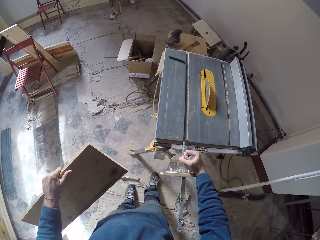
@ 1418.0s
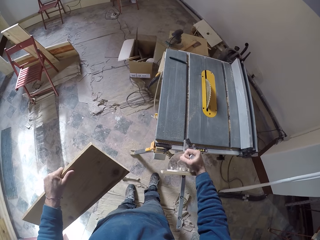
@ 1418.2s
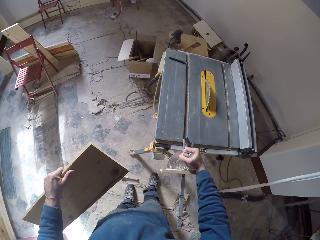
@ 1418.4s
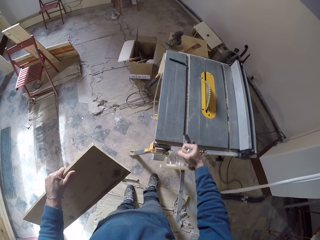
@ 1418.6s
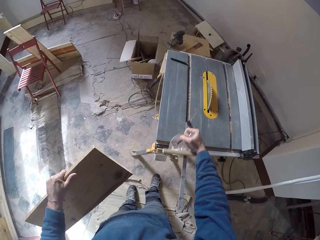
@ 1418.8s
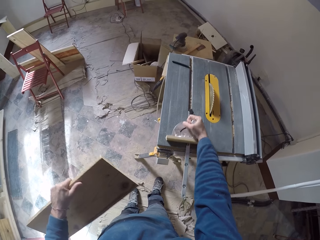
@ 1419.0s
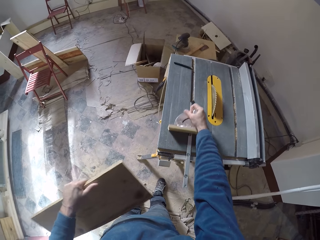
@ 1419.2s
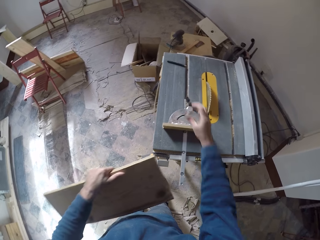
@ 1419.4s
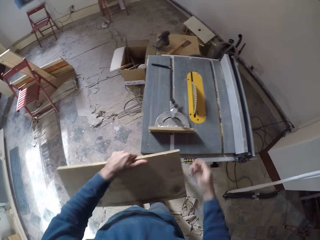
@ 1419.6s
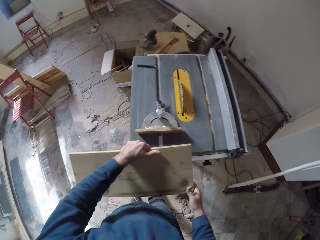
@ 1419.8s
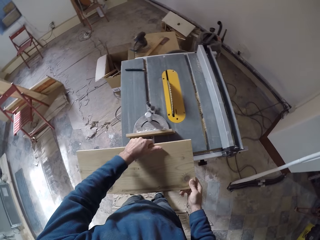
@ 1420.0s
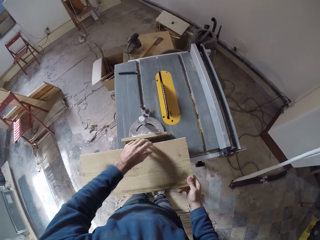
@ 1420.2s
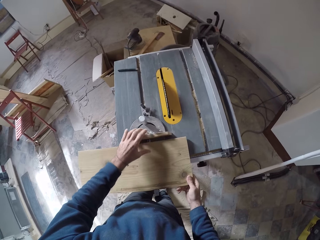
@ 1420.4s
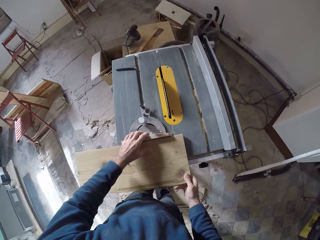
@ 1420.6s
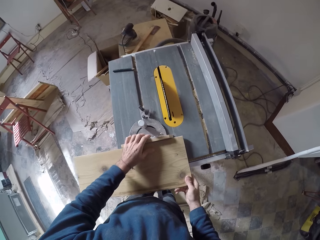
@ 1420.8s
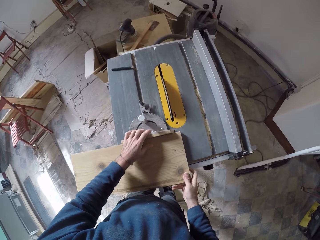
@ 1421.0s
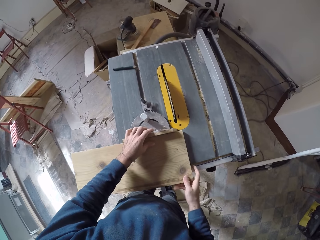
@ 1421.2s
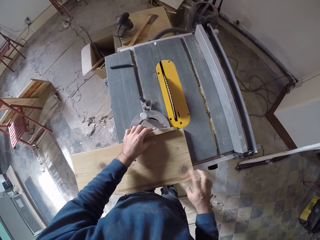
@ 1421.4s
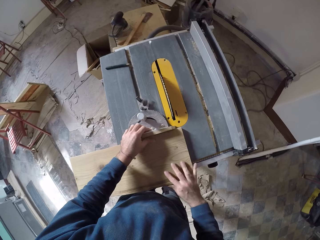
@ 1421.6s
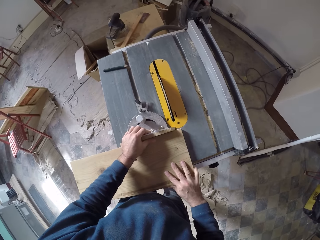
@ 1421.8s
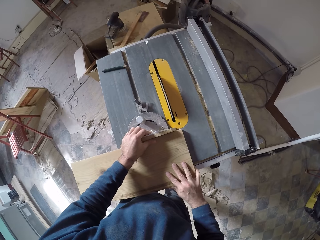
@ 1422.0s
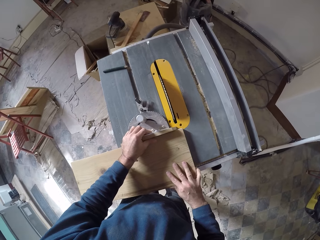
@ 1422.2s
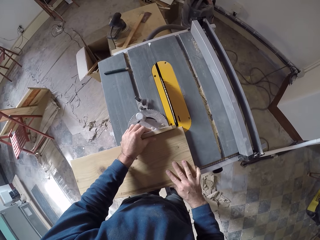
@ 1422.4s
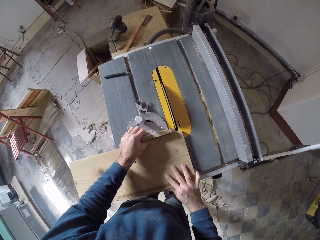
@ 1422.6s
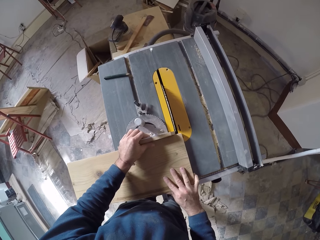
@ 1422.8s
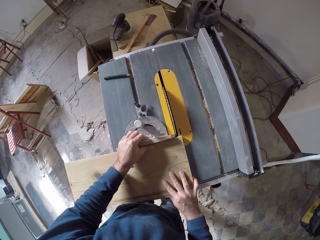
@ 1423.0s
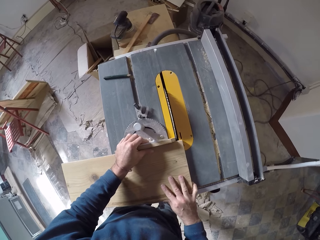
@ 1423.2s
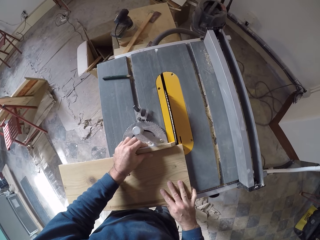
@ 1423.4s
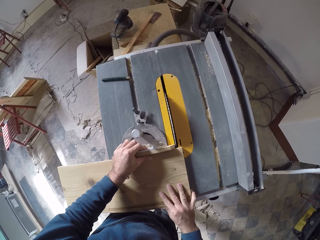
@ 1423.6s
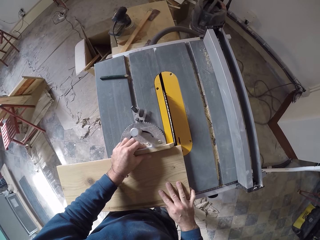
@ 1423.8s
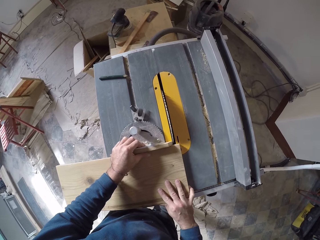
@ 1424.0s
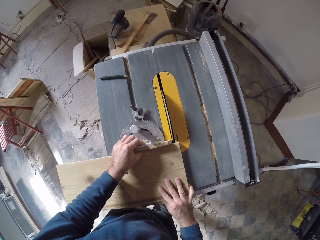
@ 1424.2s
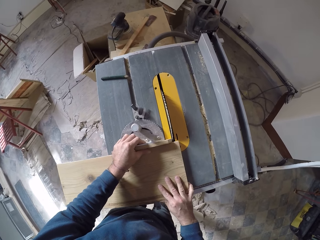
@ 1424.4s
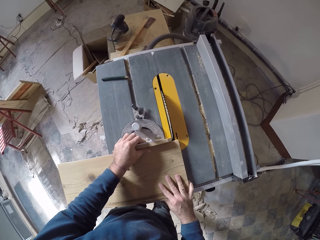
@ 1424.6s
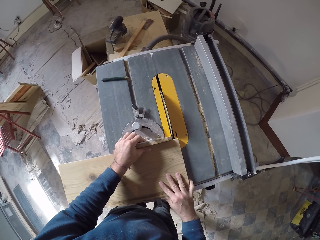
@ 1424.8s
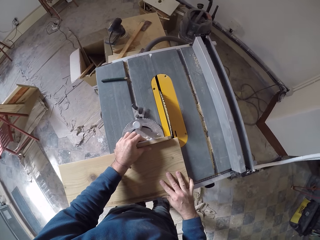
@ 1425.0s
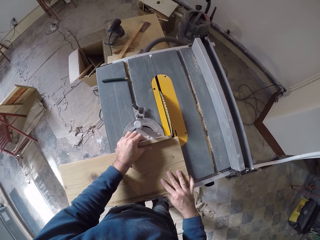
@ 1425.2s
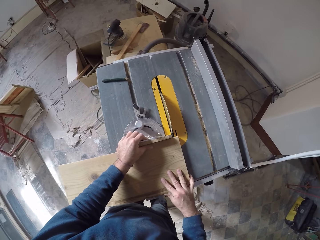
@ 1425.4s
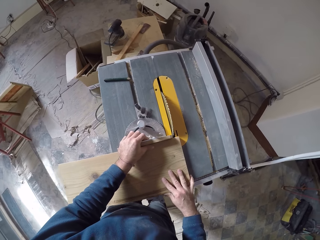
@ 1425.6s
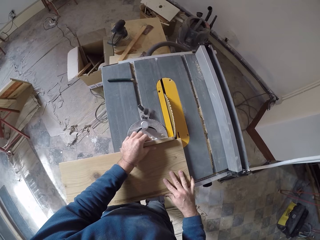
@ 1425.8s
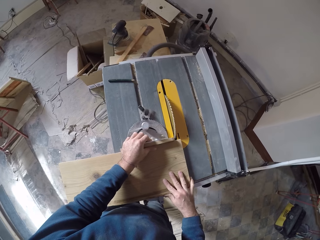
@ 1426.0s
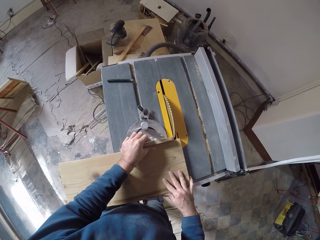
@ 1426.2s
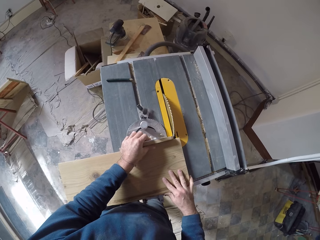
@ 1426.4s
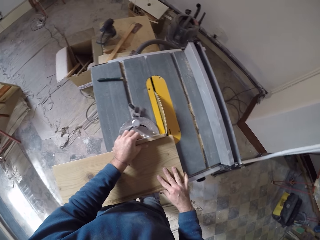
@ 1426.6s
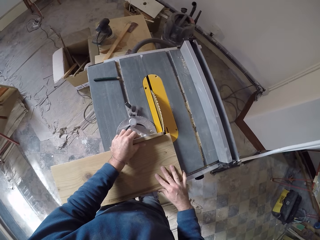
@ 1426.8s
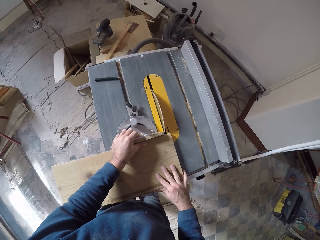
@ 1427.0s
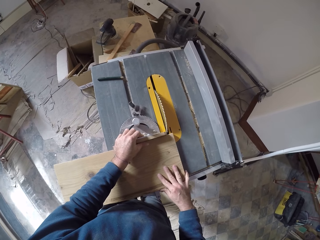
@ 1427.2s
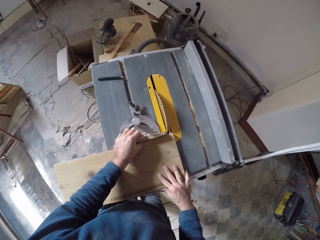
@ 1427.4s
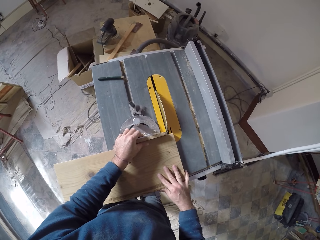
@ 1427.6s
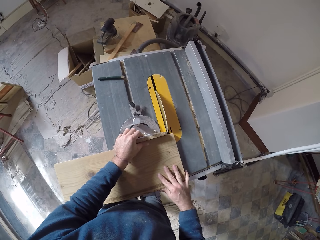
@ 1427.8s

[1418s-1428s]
The camera wearer fixes the miter gauge in the miter gauge slot in the table saw with his right hand. He holds the piece of wood with both hands. He places the piece of wood on the table saw with his right hand. He places his left hand on the miter gauge. He moves the piece of wood on the table saw with his right hand. He holds the wood in place.

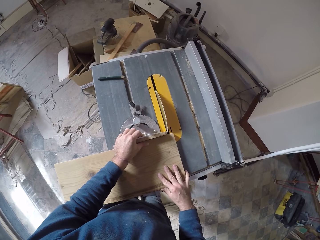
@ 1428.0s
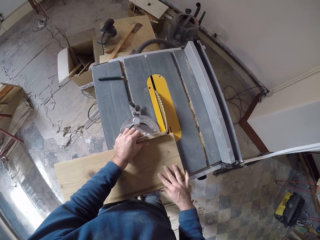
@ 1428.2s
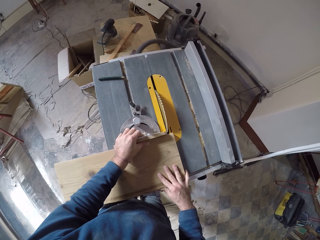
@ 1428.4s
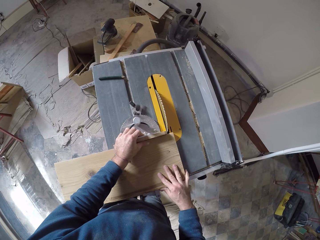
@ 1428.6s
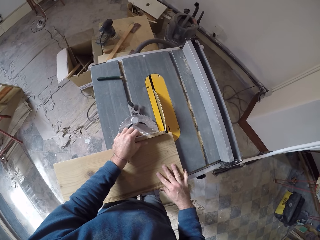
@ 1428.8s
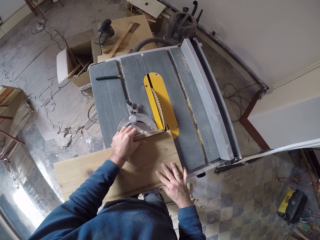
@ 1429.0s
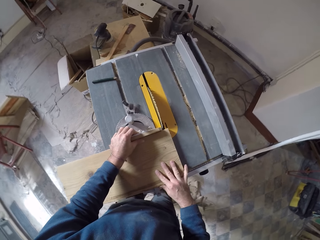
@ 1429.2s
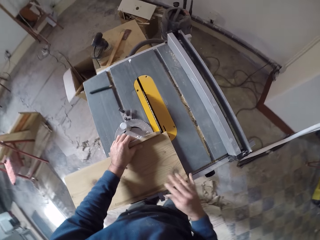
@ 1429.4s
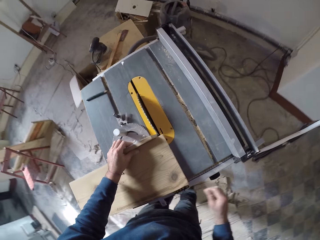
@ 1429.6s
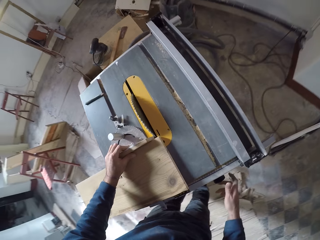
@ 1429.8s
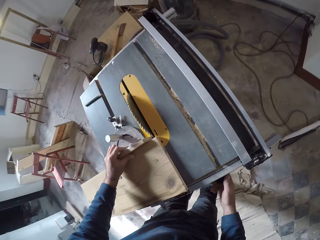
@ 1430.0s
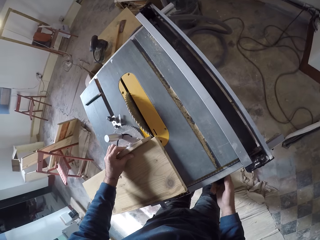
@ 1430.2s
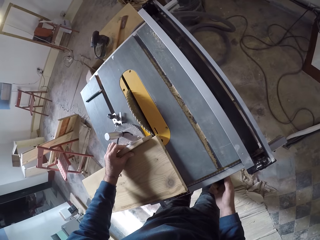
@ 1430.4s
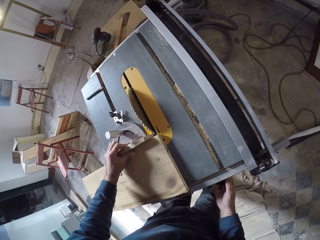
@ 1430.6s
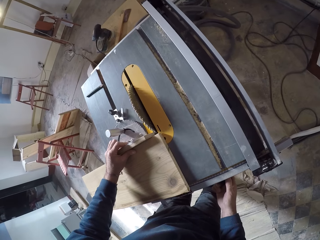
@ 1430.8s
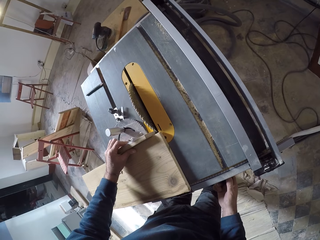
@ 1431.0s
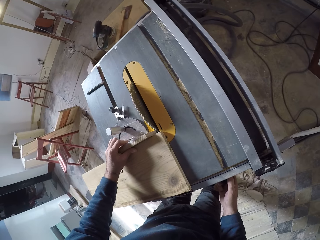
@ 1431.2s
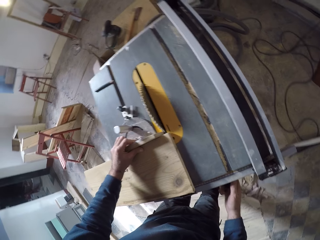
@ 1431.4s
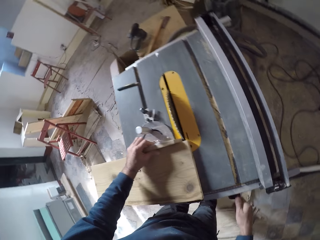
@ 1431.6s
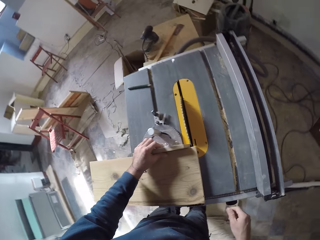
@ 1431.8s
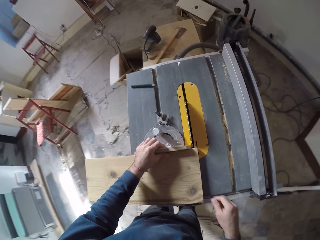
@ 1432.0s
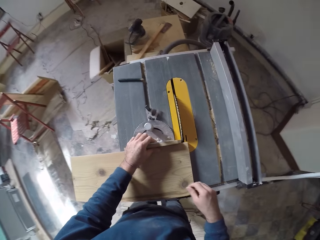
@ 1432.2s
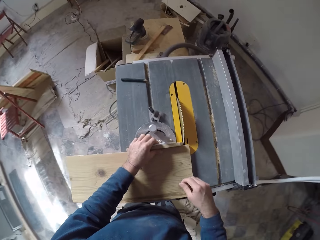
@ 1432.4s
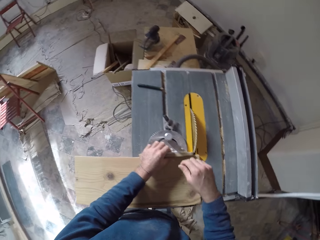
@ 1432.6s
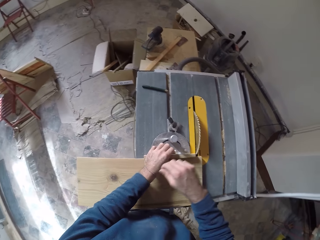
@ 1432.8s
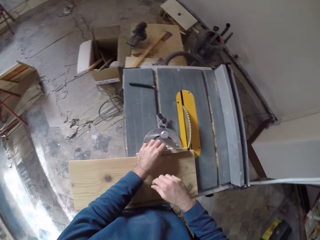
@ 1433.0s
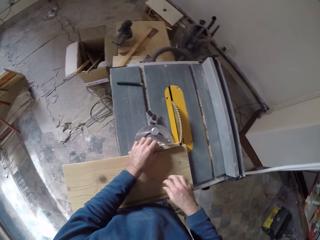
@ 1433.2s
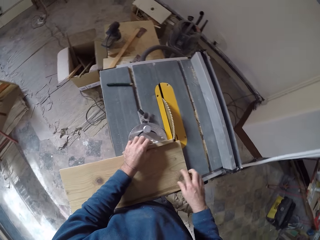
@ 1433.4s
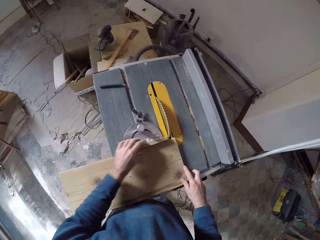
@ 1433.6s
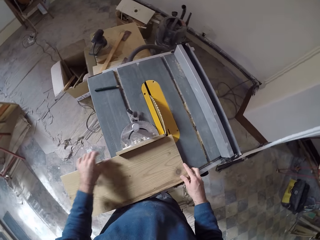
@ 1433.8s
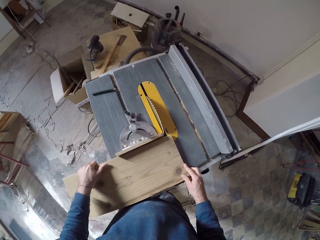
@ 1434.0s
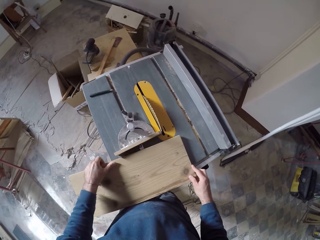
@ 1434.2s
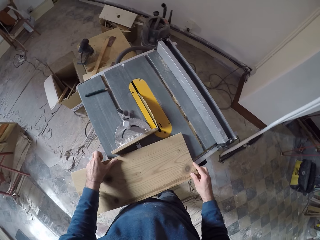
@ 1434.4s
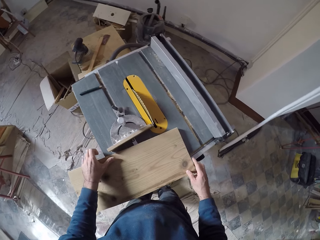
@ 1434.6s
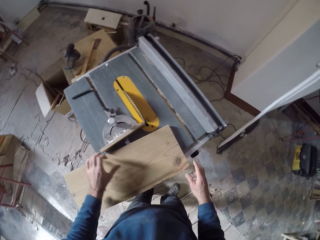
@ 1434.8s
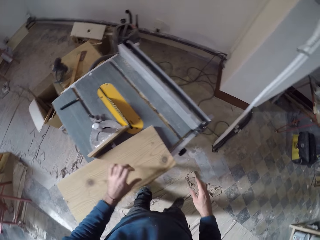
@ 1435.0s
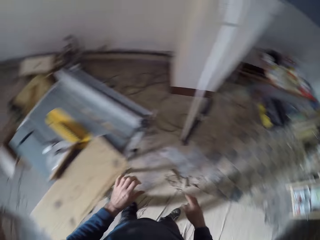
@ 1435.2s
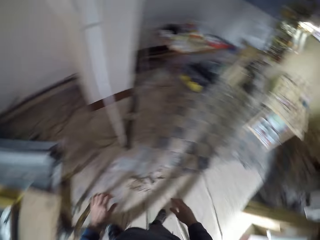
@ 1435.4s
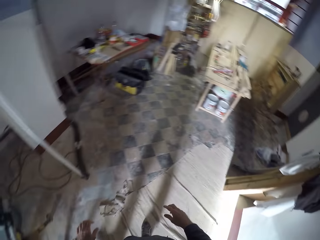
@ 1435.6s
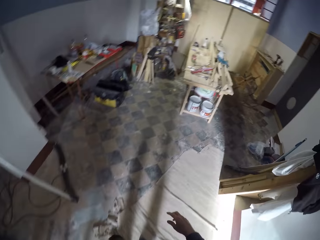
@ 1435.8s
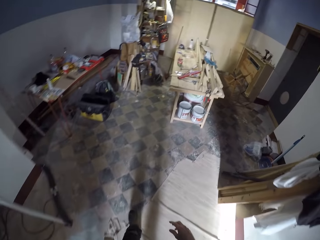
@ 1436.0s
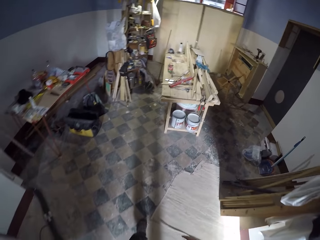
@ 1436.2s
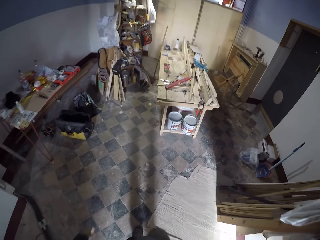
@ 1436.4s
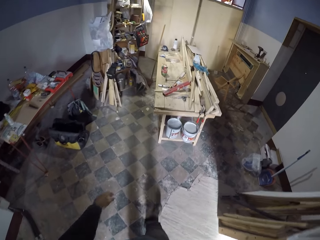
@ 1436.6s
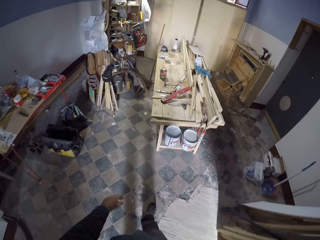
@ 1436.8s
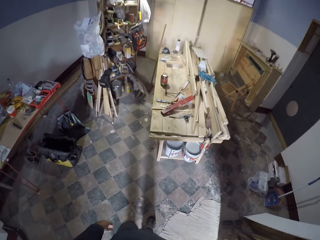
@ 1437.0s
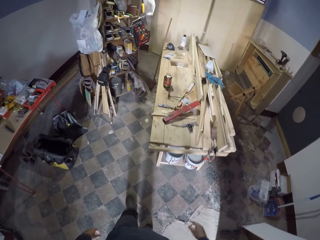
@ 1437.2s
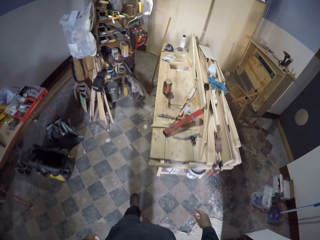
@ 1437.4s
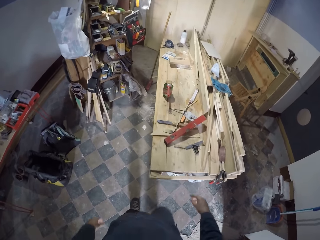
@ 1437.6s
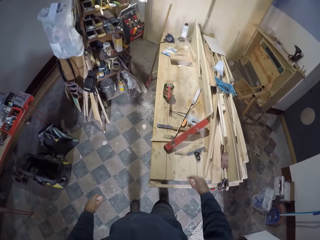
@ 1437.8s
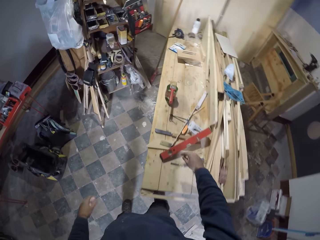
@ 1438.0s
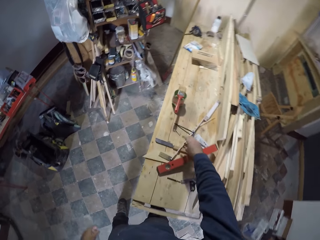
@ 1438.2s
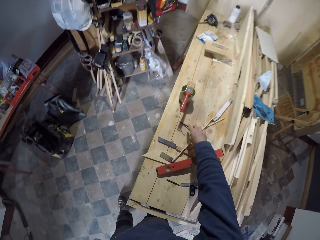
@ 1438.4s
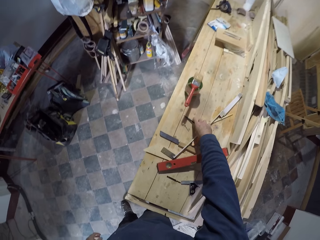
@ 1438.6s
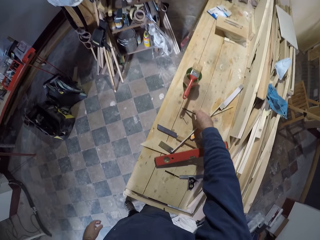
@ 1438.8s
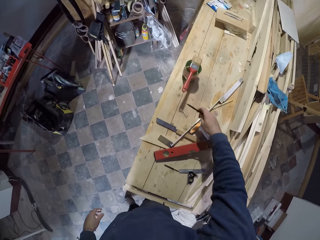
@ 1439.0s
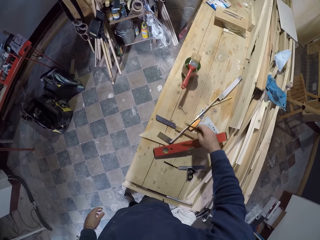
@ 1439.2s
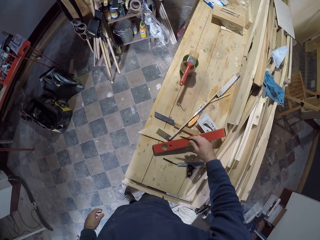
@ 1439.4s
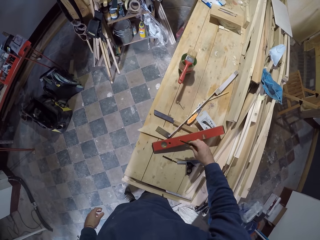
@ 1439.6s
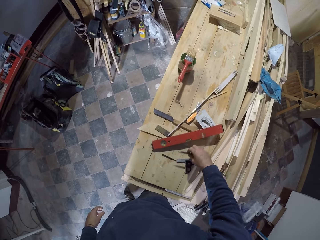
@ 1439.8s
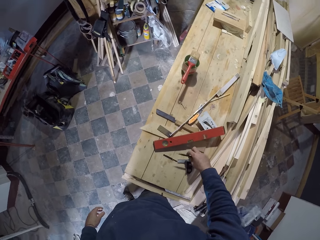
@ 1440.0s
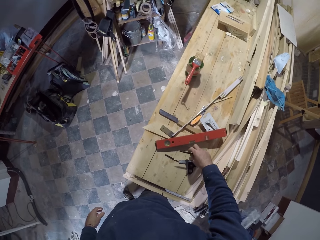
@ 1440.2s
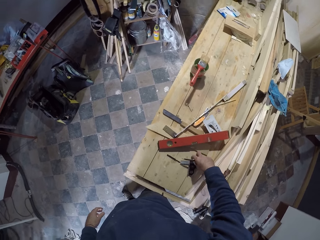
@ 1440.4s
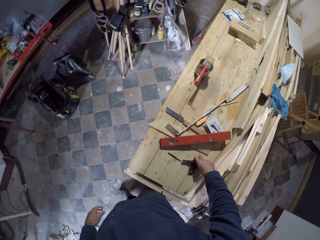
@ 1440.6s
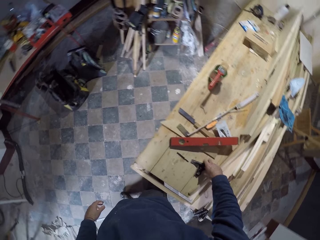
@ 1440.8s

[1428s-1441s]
The camera wearer operates the adjustment handwheel of the table saw with his right hand. He stares at the wood. He places his right hand on the piece of wood on the table saw. He adjusts the piece of wood on the table saw with both hands. He walks towards the table in the carpentry workshop. He picks up the pen on the table with his right hand.
